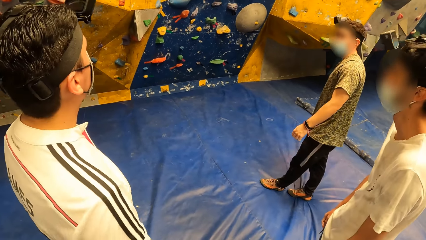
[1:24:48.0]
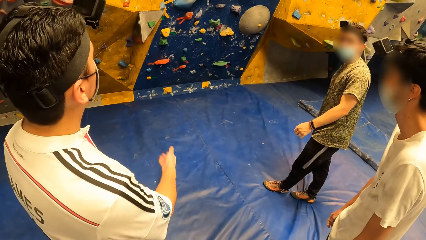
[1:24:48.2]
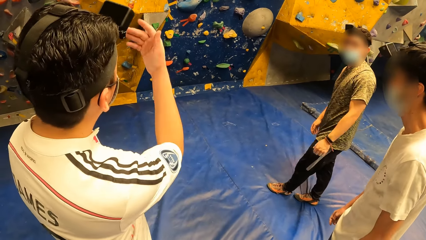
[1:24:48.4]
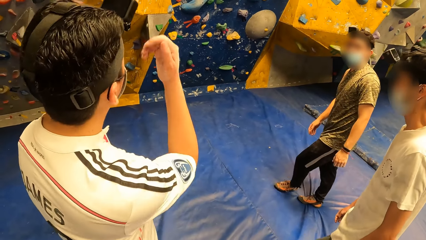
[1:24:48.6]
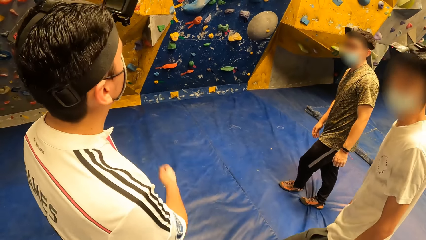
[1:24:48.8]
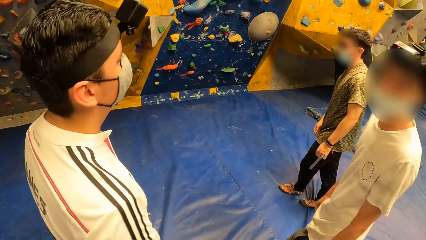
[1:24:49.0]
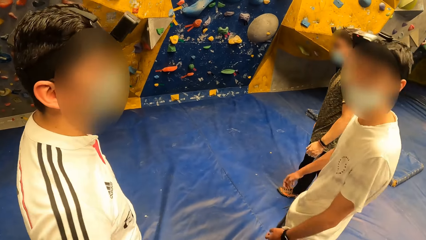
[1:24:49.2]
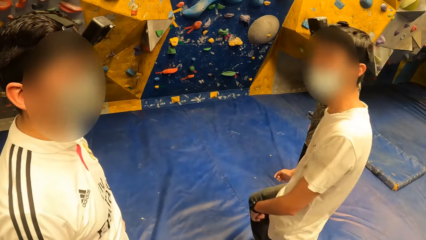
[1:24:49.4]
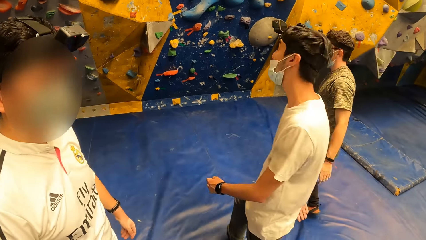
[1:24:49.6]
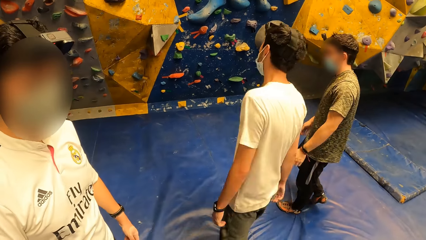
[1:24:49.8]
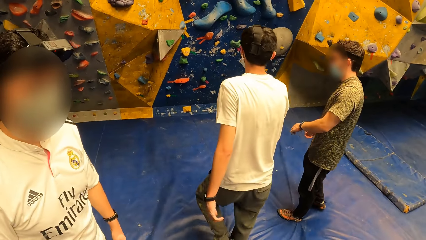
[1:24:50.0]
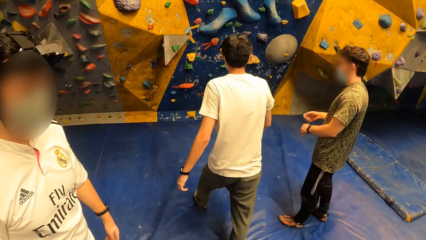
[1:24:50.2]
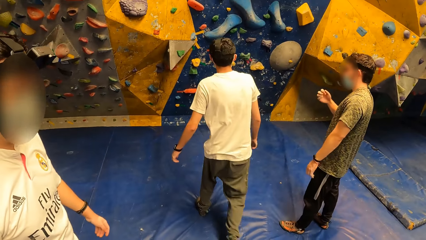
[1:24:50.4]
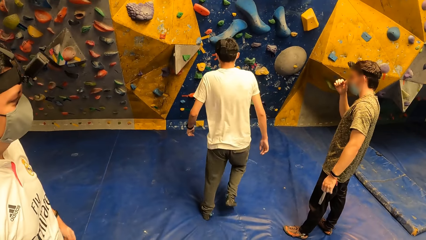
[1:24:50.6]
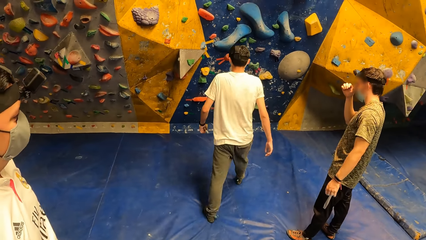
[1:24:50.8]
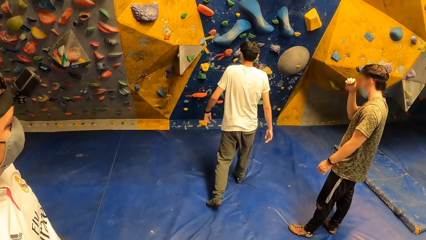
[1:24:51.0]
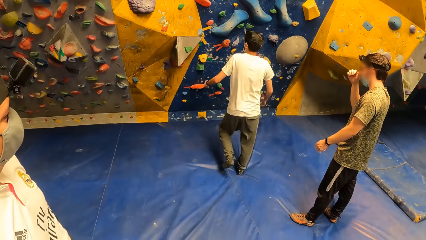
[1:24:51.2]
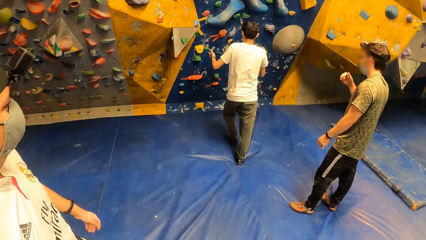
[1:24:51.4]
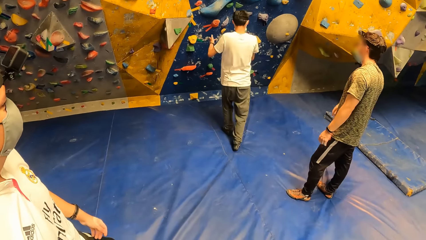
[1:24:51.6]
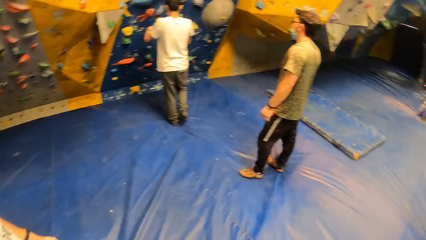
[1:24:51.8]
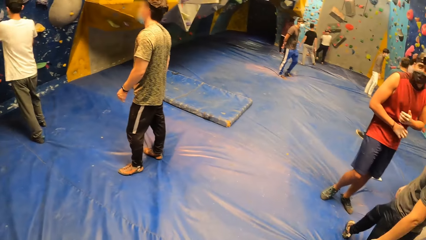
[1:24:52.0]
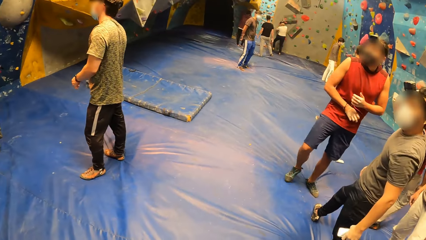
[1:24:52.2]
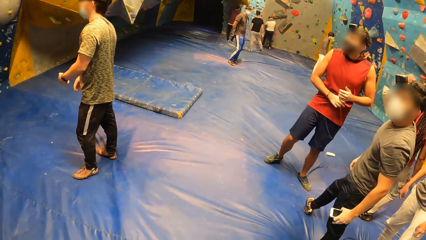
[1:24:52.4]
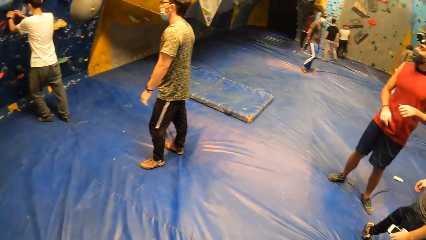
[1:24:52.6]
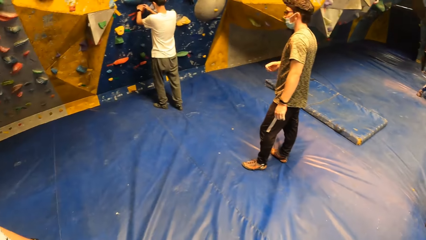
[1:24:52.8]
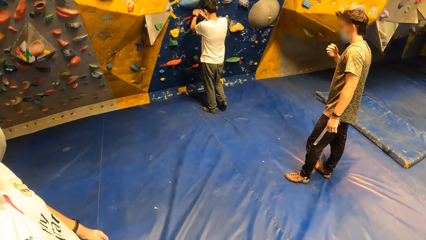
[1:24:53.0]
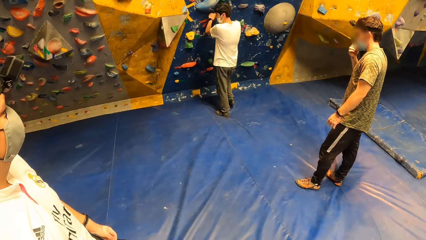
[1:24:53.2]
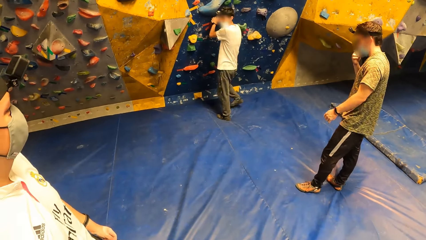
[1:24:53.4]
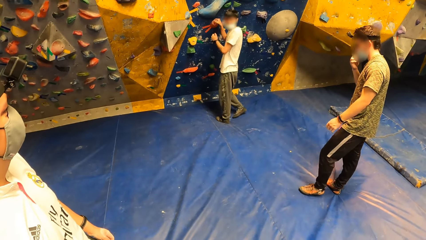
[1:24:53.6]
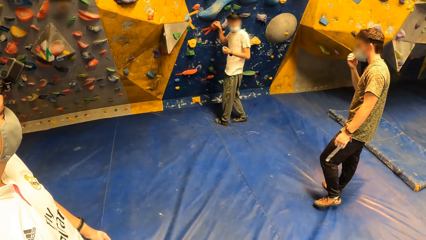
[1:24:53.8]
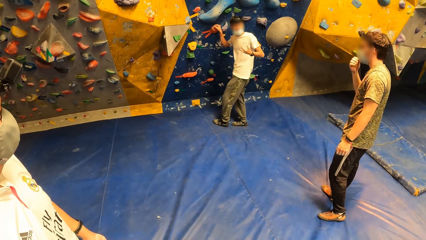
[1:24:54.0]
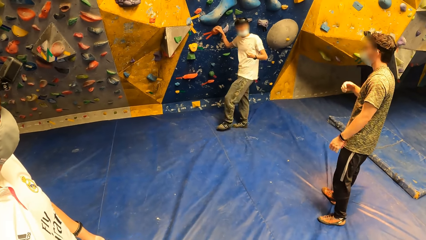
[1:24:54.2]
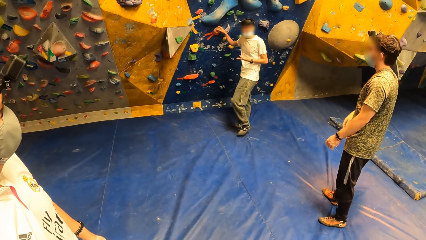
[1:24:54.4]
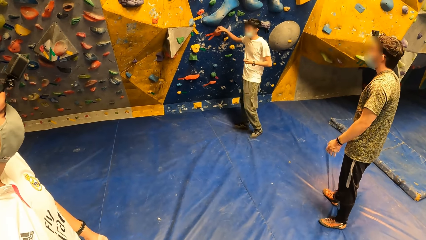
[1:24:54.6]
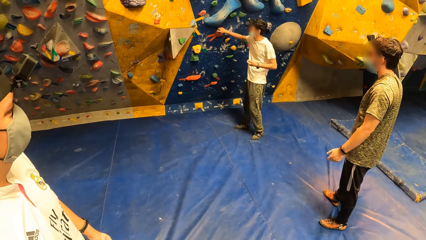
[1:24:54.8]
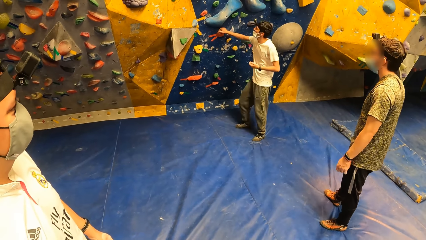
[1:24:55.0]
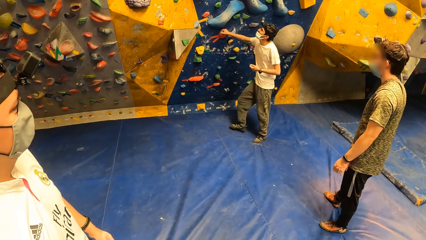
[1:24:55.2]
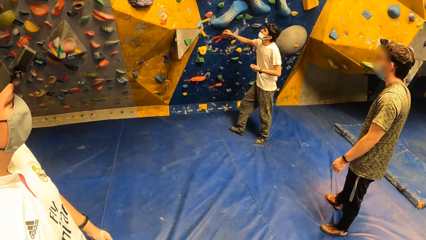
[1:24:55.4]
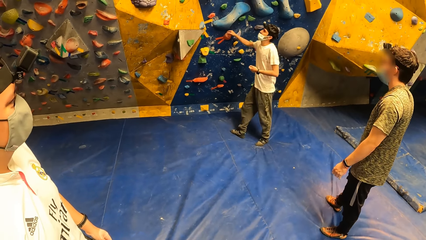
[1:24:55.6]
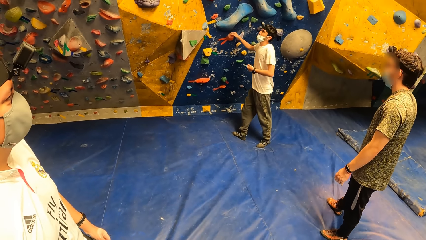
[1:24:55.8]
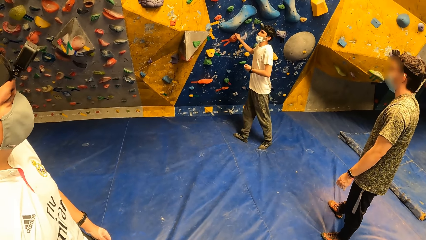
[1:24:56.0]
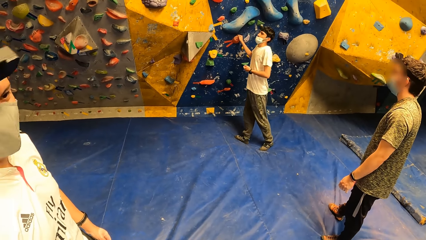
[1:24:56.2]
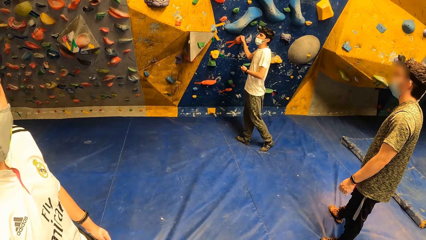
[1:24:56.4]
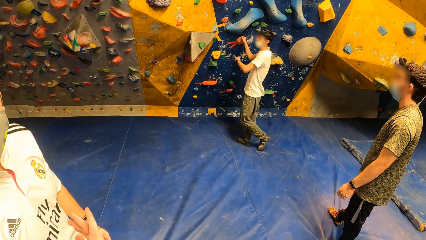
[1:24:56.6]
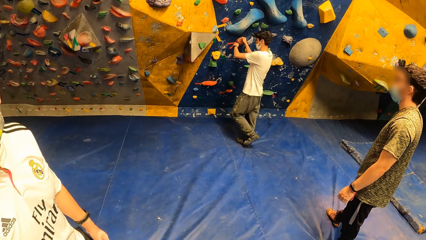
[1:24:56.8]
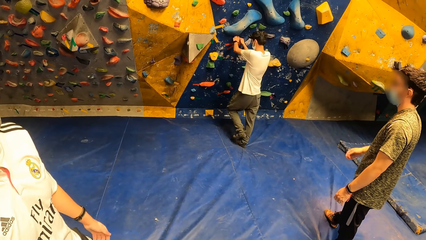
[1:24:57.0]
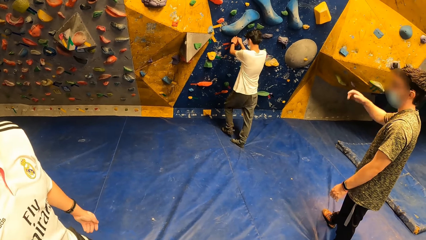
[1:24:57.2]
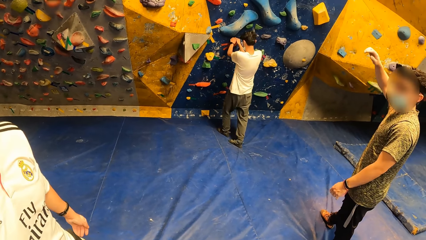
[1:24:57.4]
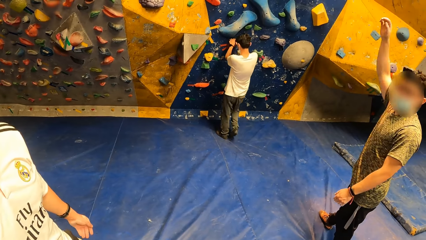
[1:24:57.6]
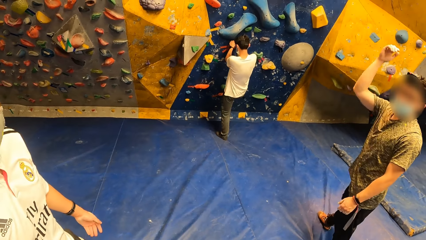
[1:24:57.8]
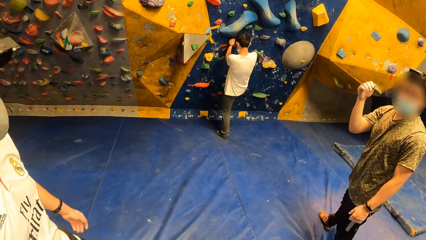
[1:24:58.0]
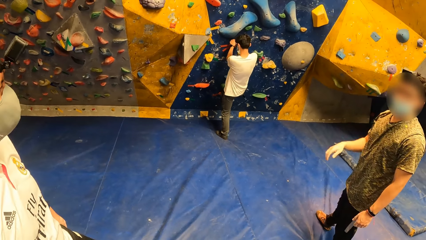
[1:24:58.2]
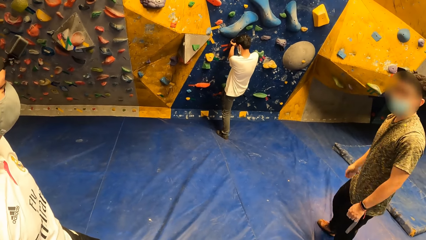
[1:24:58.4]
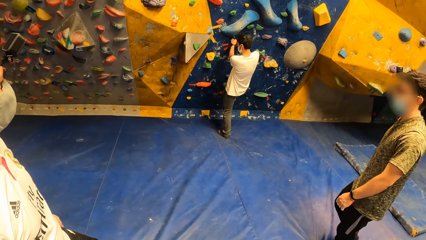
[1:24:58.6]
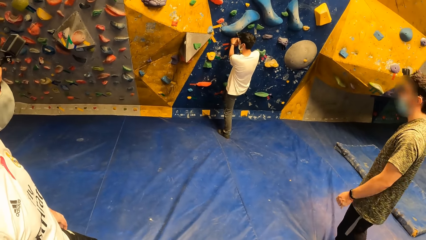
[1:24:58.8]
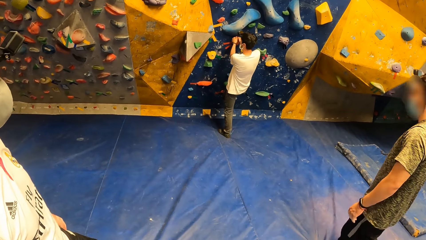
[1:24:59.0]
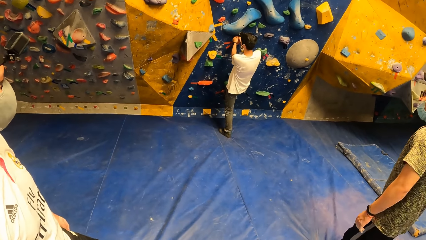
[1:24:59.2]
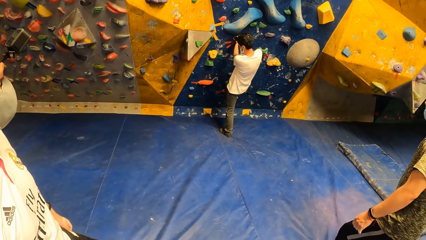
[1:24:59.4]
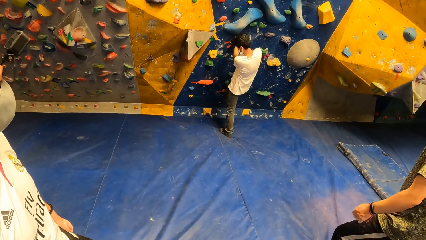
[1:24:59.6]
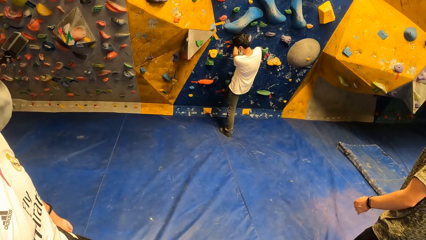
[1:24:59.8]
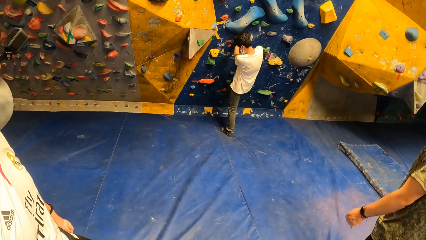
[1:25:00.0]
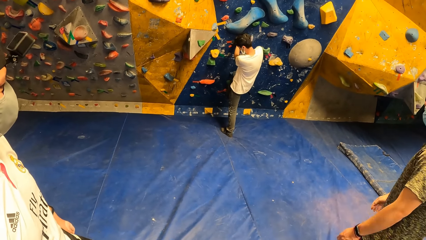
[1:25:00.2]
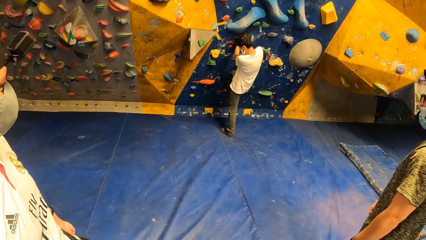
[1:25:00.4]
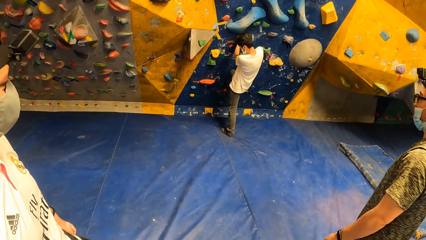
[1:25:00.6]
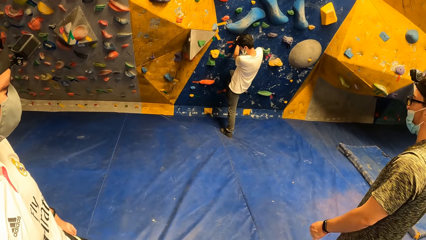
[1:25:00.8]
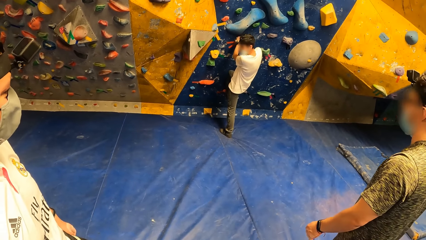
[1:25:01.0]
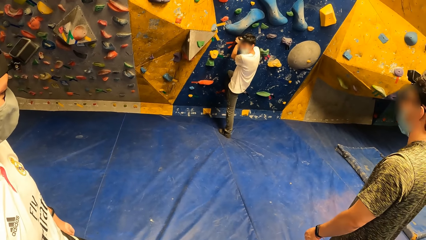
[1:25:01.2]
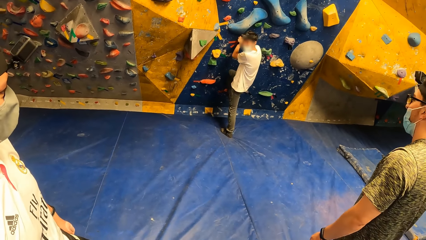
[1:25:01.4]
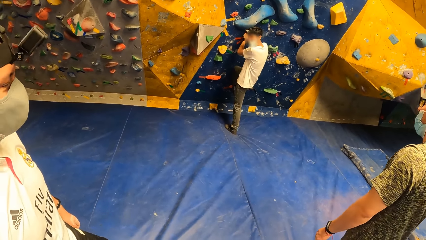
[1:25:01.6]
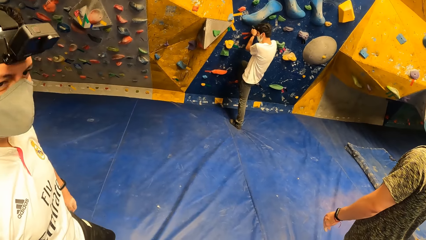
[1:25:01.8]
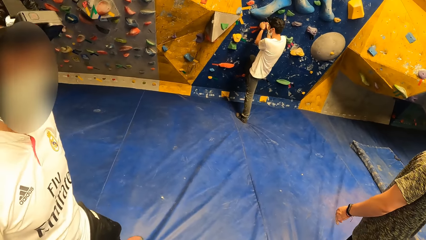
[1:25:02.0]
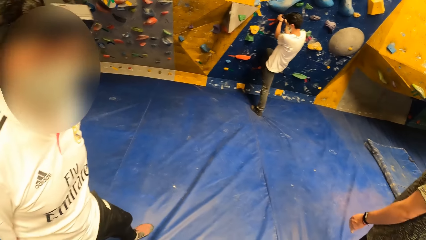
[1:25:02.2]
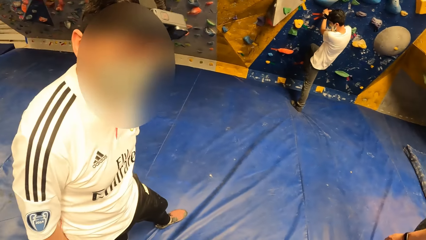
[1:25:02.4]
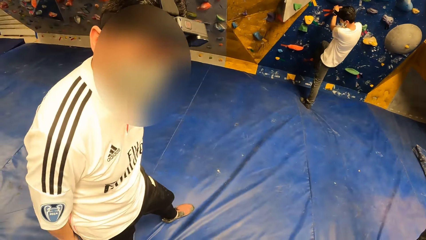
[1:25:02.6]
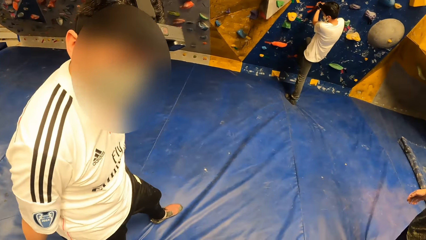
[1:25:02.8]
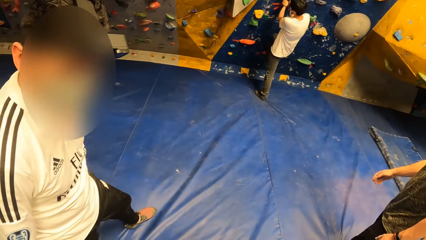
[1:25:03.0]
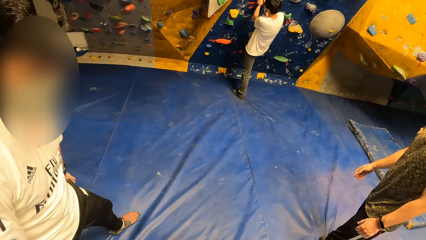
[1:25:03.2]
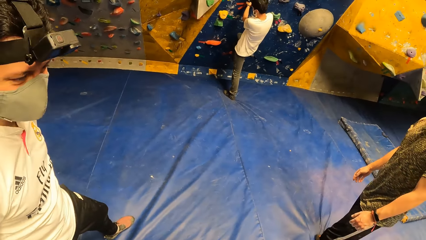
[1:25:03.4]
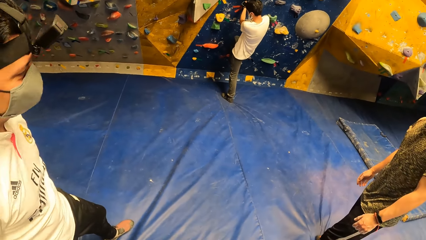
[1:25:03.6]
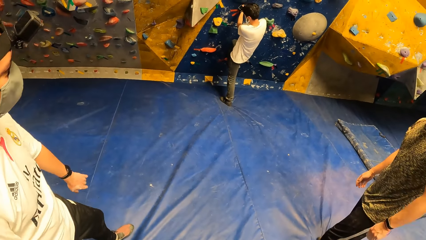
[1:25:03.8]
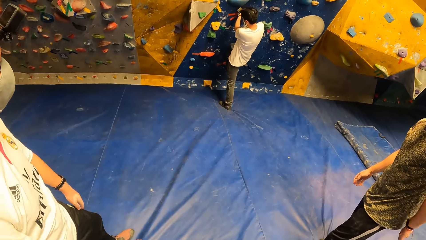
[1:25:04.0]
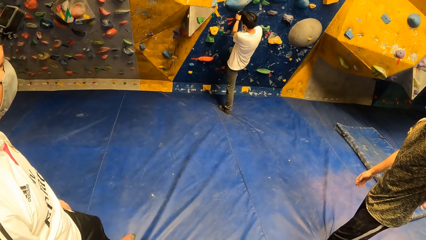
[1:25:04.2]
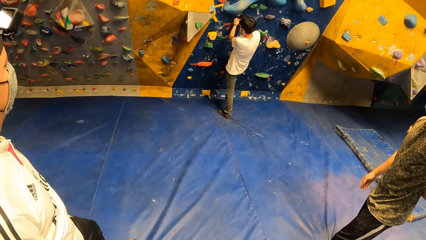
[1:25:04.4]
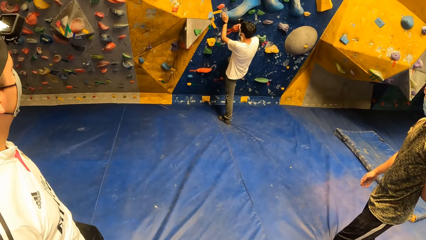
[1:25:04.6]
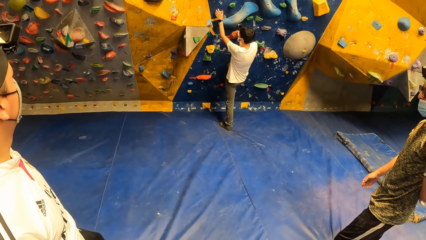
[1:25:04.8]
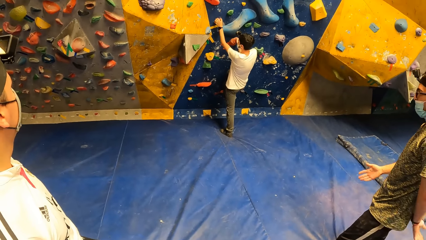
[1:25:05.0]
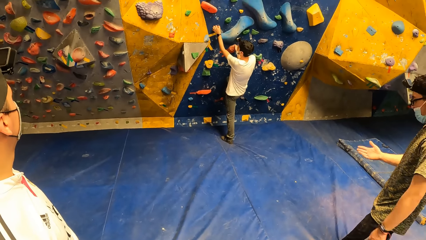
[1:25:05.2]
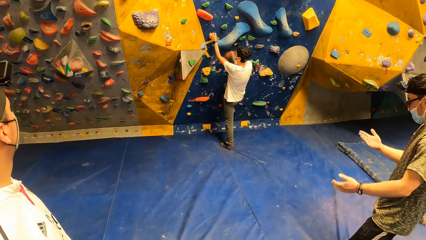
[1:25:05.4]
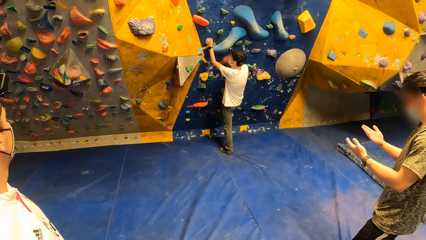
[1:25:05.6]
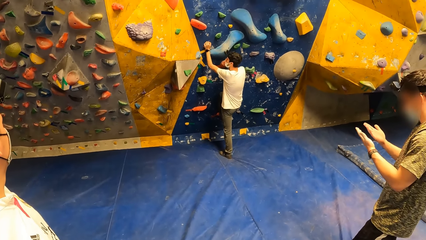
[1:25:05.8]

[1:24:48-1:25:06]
A man communicates with another man. A man walks towards the wall. The camera wearer looks at the other man. The other man holds the wall.
